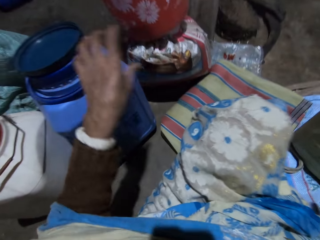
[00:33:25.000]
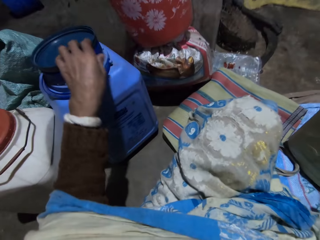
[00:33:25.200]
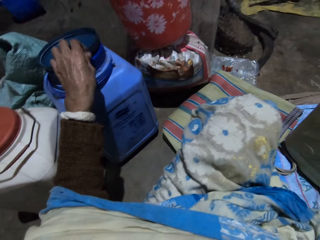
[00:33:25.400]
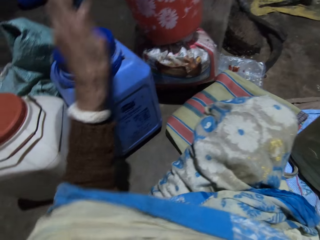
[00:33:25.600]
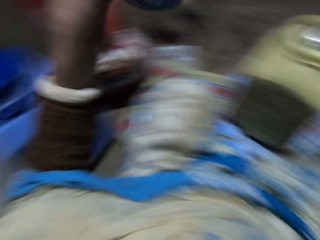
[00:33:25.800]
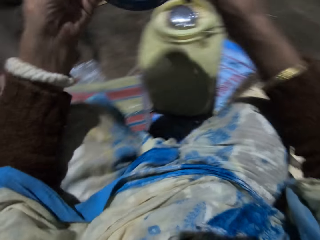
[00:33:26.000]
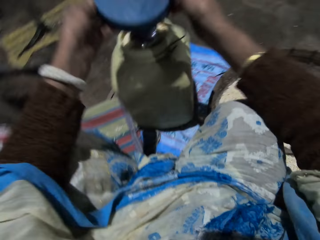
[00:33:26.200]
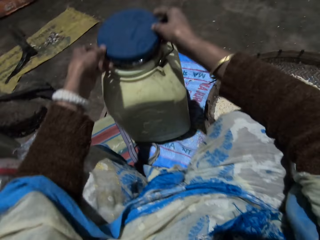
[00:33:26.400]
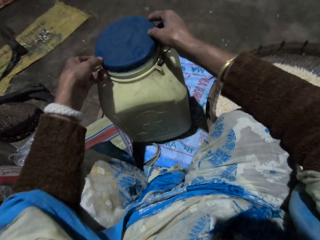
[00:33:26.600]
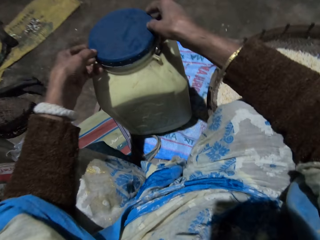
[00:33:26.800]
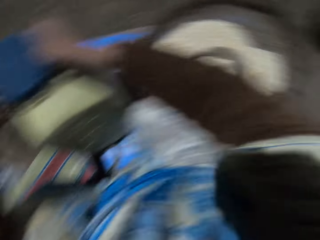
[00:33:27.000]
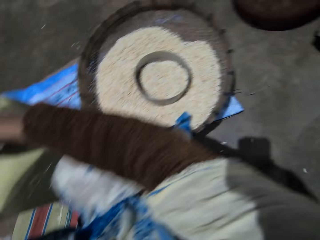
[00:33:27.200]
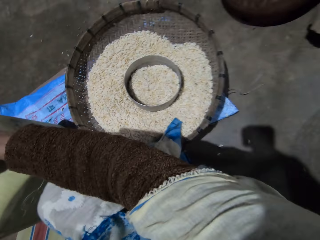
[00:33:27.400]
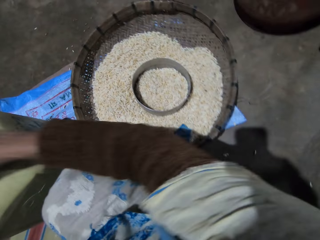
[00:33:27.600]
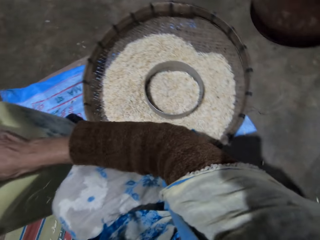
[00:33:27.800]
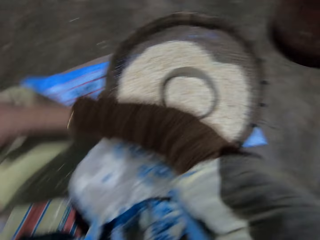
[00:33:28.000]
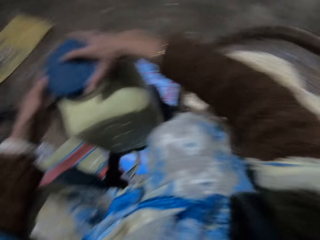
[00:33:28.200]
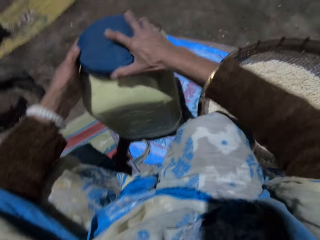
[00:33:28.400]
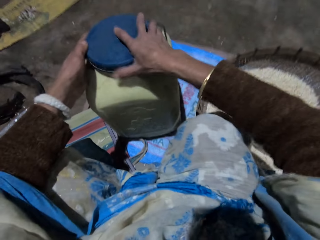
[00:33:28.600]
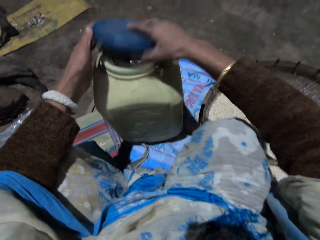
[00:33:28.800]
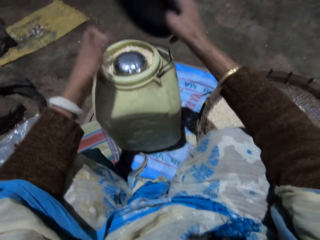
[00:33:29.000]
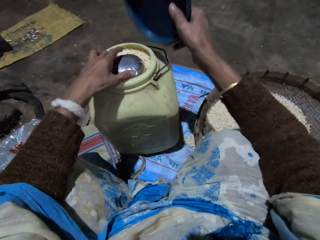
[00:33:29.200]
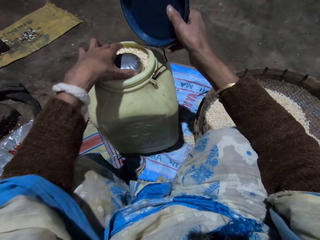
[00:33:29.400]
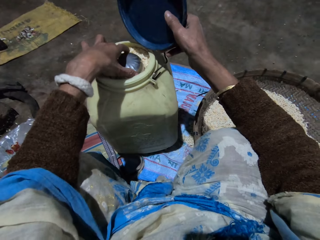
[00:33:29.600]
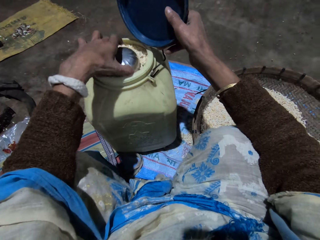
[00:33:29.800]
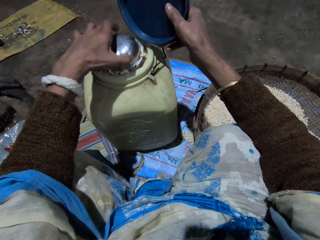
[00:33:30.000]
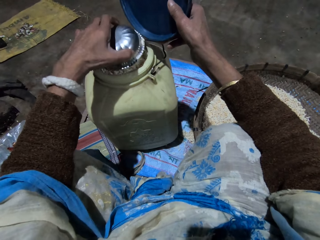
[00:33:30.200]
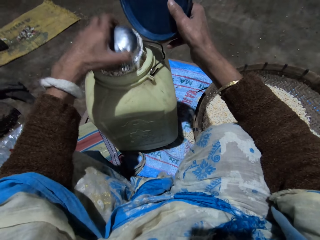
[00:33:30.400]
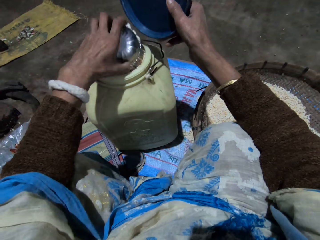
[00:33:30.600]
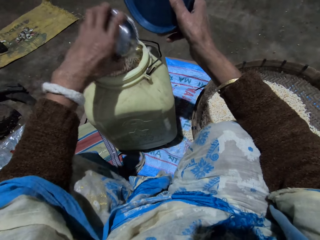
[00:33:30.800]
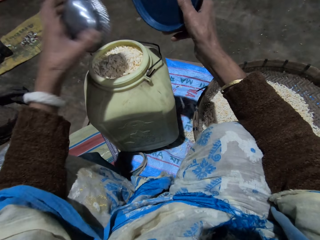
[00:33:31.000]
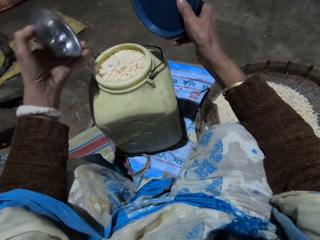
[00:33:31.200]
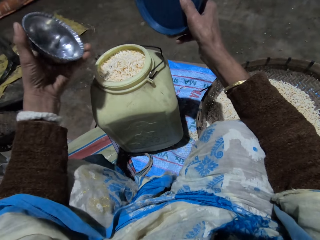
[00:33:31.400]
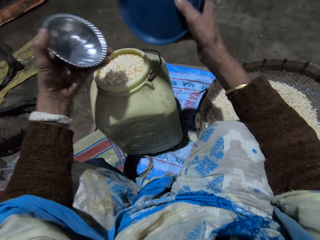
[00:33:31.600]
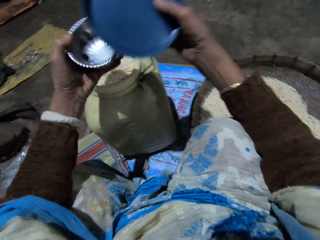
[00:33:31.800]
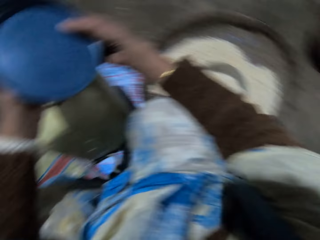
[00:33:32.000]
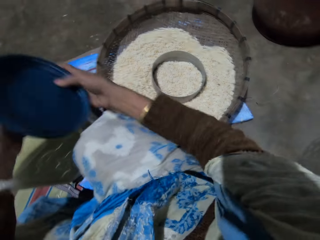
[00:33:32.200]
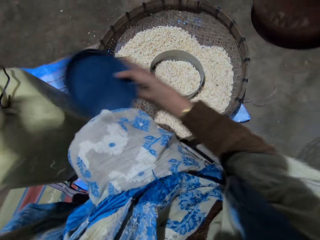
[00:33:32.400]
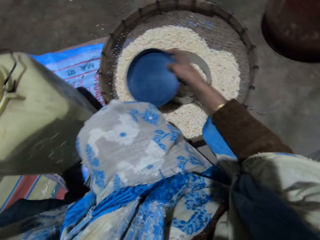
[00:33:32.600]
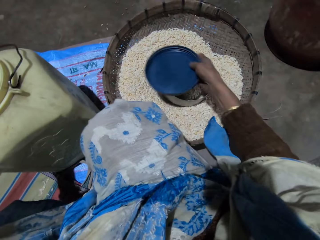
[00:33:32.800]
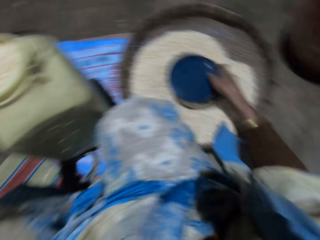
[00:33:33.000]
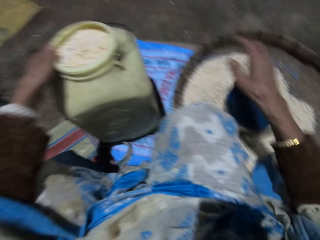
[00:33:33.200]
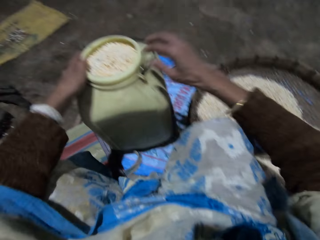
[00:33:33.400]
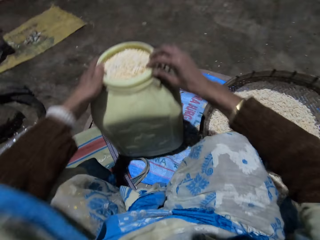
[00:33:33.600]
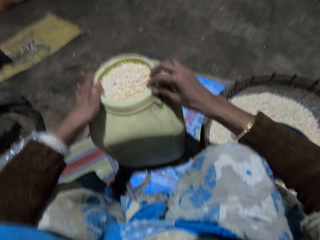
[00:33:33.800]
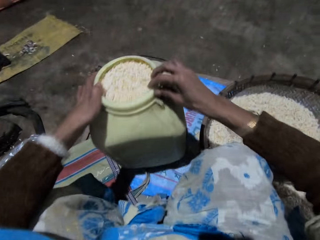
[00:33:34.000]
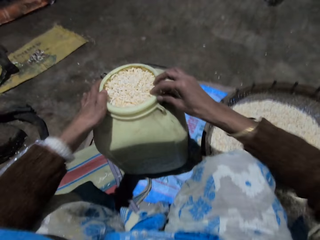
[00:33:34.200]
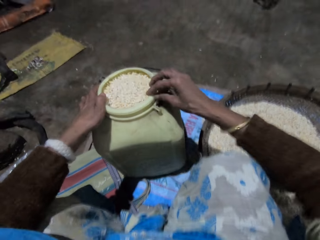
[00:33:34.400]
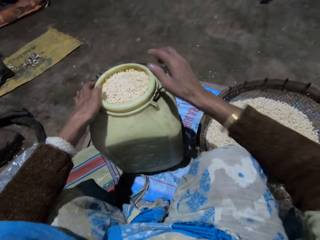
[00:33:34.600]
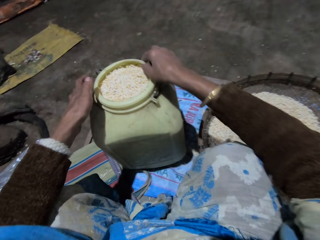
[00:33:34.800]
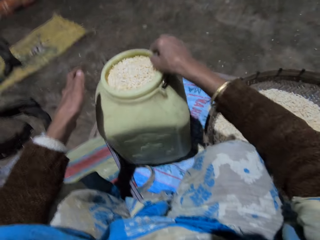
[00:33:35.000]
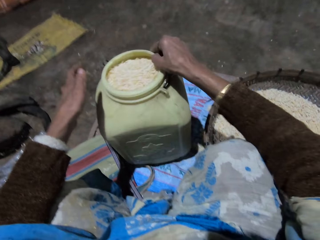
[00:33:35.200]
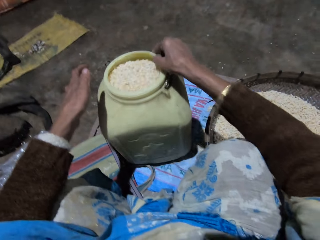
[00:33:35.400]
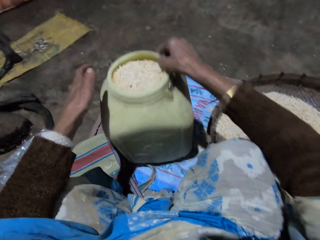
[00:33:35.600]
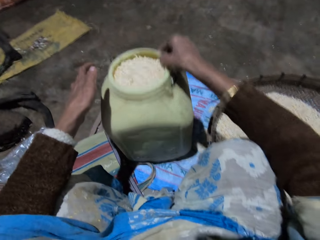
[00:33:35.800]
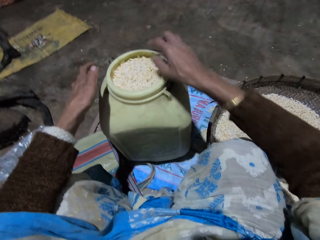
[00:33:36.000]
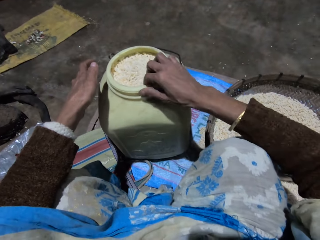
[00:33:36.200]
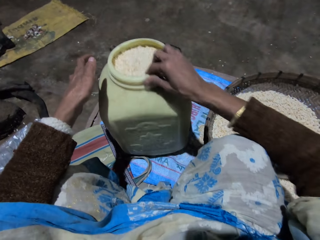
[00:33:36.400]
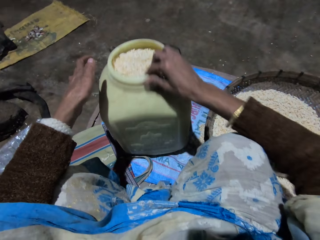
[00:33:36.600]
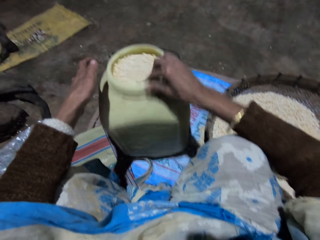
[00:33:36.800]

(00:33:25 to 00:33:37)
The camera wearer picks a container lid from the top of another drum with her left hand. She holds the container lid with both hands. She covers the container with the container lid. She opens the lid with her right hand. She removes the small stainless bowl from the container with her left hand. She holds the bowl and holds the storage container lid. She passes the small stainless bowl to her right hand. She drops the container lid and small stainless bowl into the basket. She adjusts the storage container. She shakes the container with both hands. She shakes the container with her right hand.

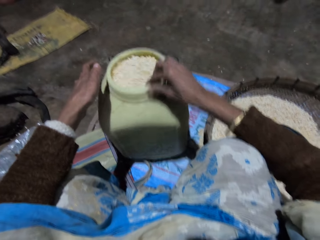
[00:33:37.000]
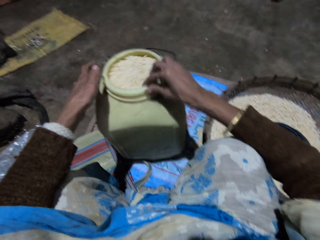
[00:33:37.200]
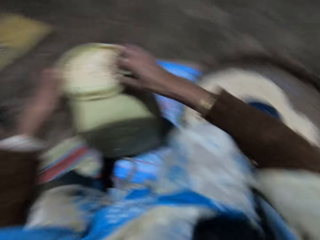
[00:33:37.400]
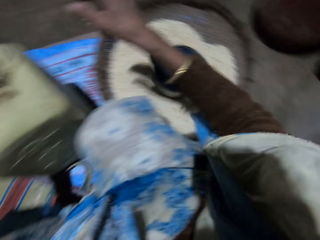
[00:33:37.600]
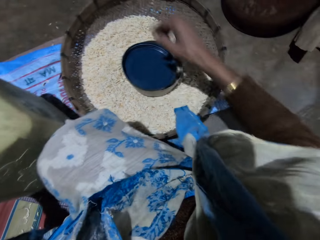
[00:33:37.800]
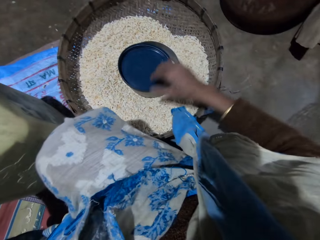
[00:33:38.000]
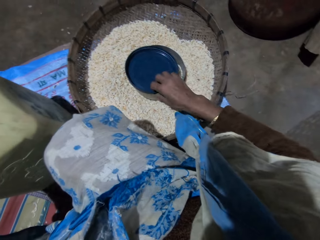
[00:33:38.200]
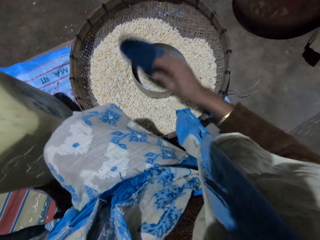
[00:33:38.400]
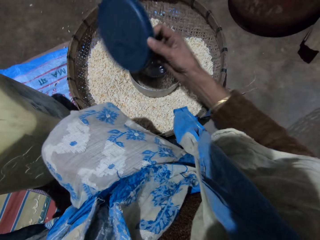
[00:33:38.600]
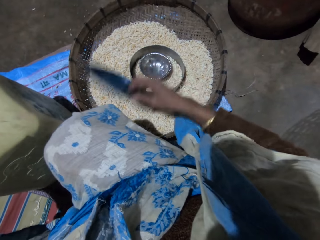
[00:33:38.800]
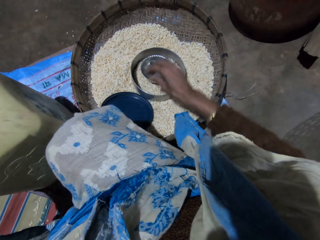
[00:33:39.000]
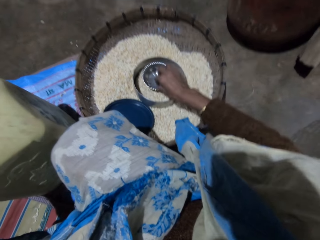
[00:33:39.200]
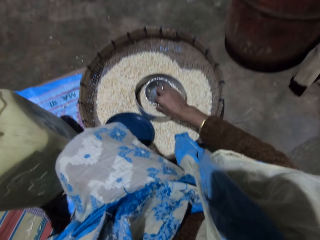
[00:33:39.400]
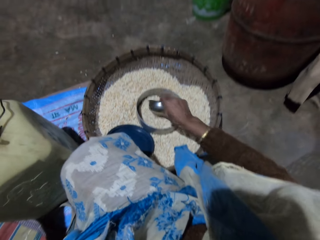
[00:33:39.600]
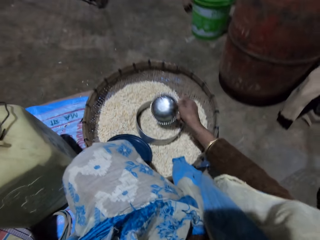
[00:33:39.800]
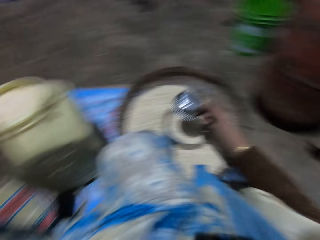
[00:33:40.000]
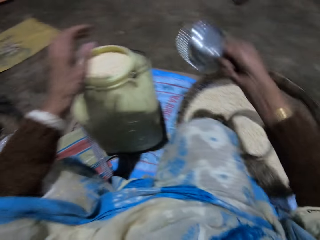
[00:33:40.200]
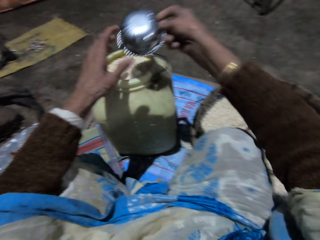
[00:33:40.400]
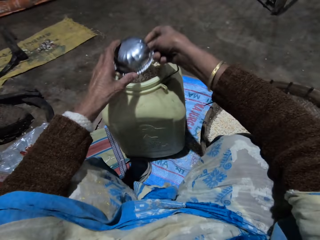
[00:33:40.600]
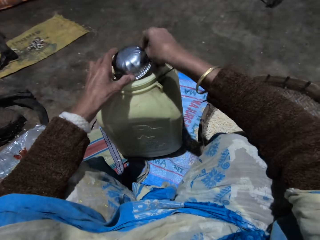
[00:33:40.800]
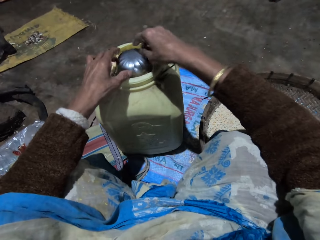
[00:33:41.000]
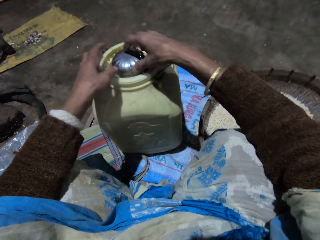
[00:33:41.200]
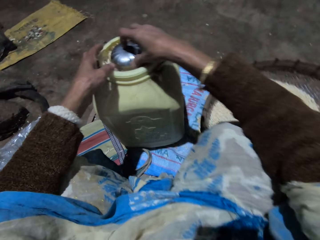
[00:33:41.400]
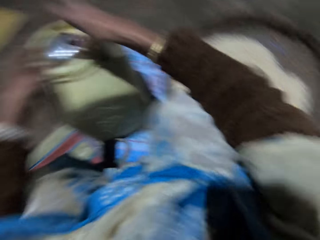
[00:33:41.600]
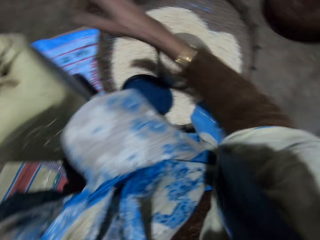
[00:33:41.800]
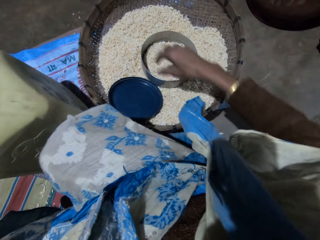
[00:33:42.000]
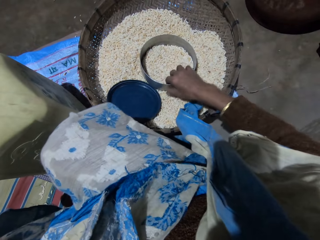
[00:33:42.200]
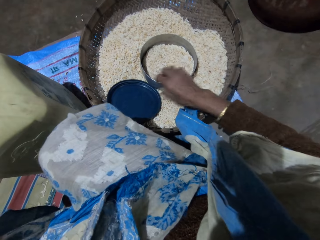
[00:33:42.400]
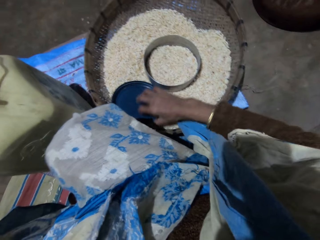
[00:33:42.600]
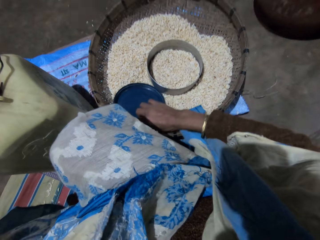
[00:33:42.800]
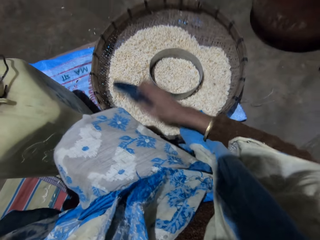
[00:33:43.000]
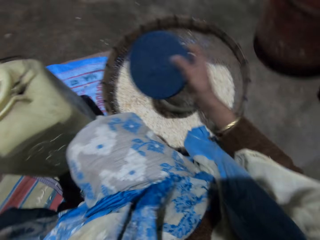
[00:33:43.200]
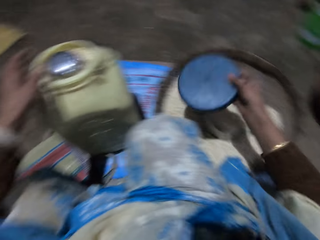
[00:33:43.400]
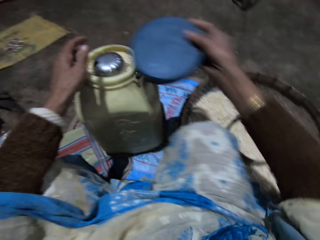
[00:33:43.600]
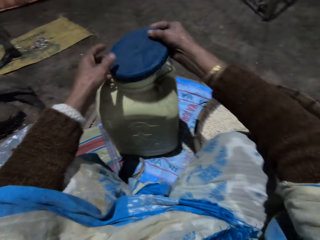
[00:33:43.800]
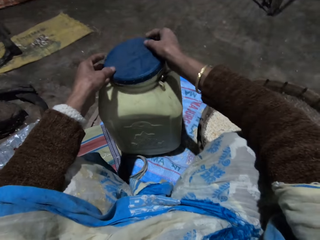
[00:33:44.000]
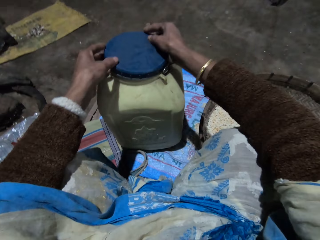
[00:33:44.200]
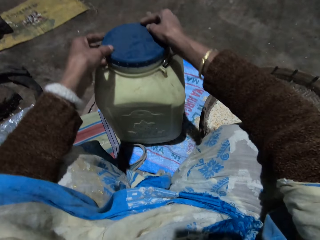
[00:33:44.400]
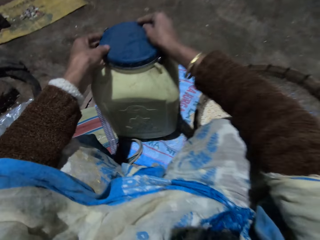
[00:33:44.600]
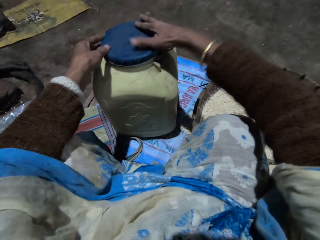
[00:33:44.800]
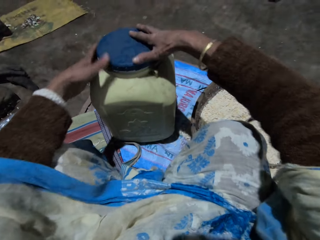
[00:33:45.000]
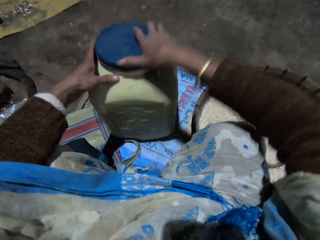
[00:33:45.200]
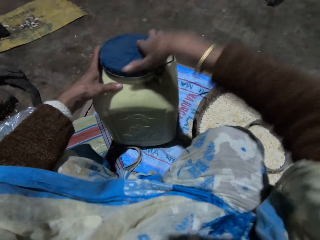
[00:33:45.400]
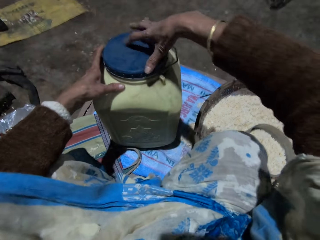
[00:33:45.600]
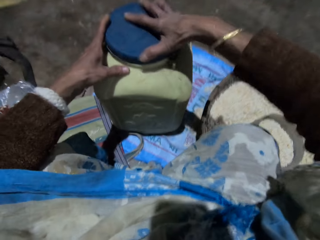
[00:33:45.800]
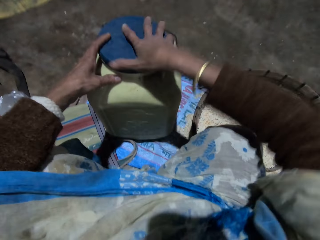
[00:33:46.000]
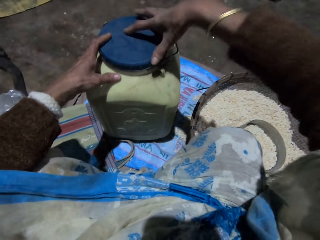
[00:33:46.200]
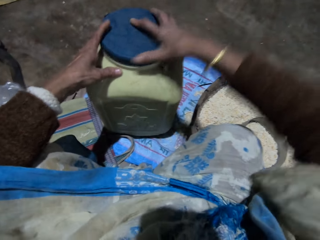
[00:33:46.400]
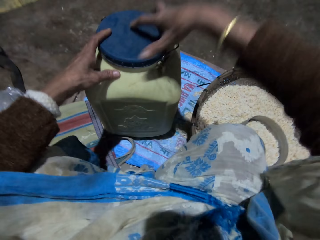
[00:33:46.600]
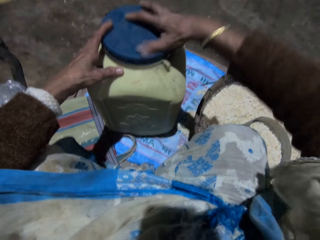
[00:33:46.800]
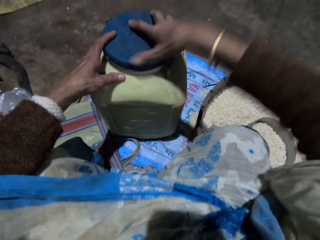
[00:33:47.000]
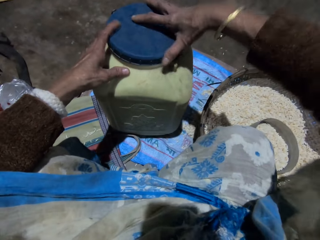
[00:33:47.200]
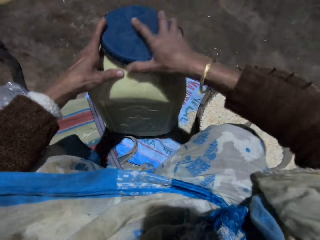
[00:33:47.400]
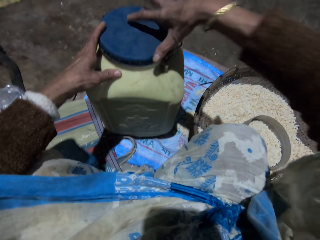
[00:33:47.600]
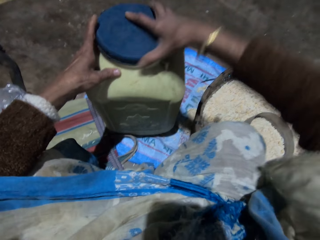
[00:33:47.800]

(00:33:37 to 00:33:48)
The camera wearer moves the storage container lid in the winnowing basket. She separates the container lid from the small stainless bowl. She shakes the bowl in the winnowing basket. She picks the small stainless bowl with her right hand. She presses the rice in the container. She presses the small stainless bowl into the container with her right hand. She touches the pot. She picks the container lid from the basket with her right hand. She covers the container with the container lid.
